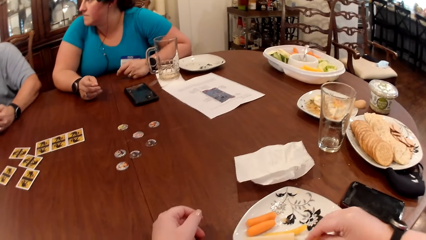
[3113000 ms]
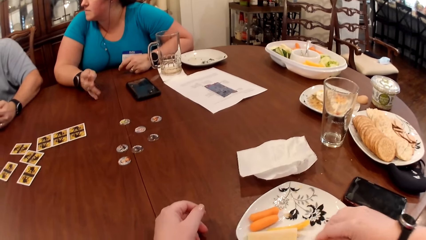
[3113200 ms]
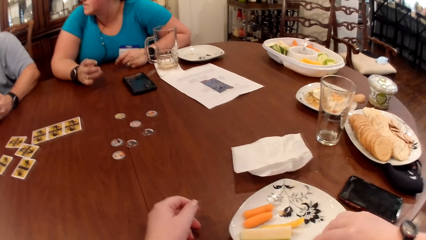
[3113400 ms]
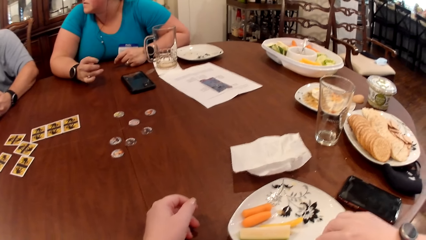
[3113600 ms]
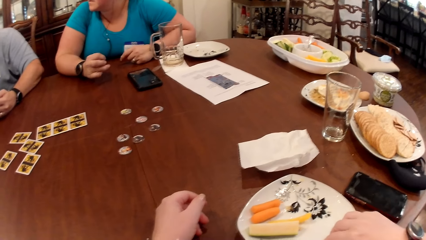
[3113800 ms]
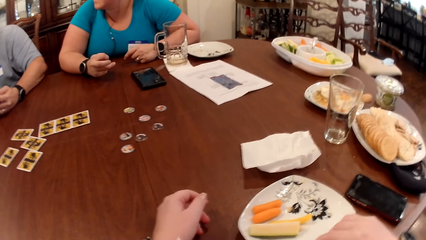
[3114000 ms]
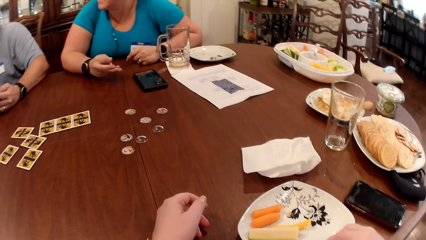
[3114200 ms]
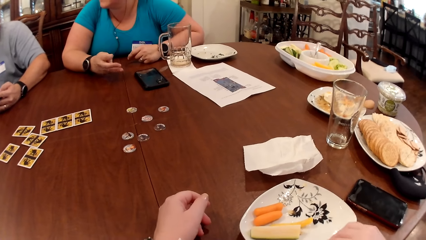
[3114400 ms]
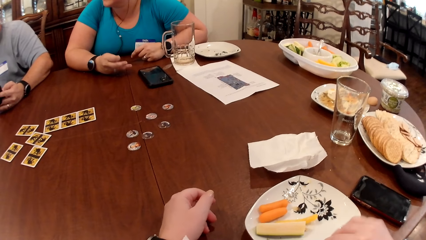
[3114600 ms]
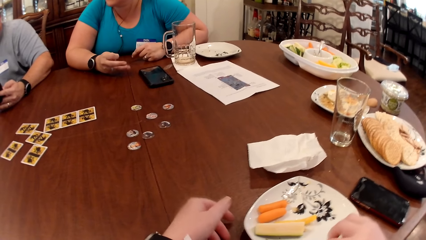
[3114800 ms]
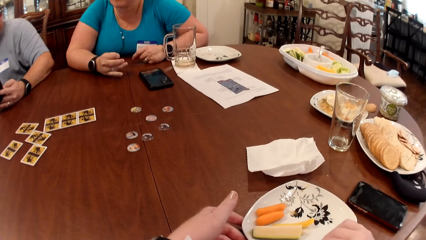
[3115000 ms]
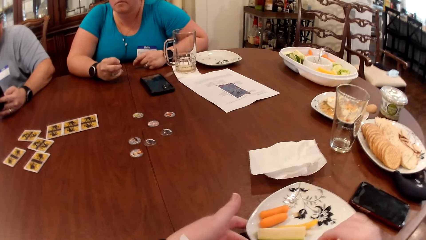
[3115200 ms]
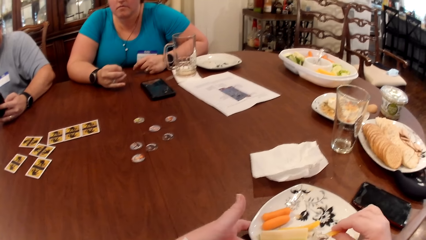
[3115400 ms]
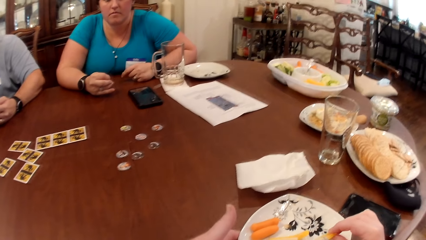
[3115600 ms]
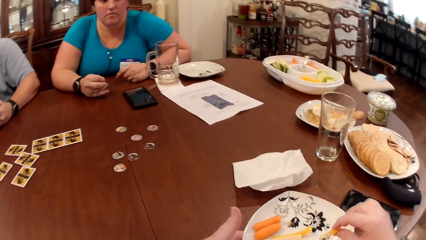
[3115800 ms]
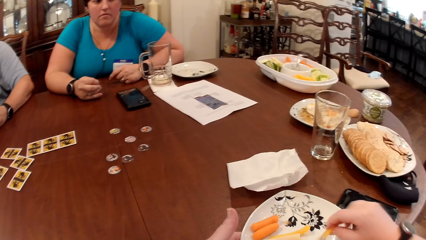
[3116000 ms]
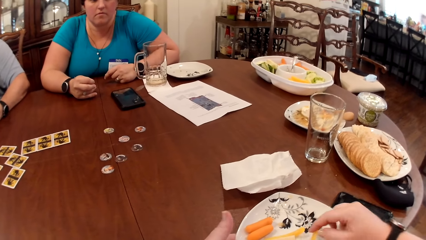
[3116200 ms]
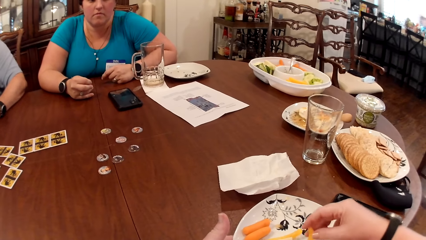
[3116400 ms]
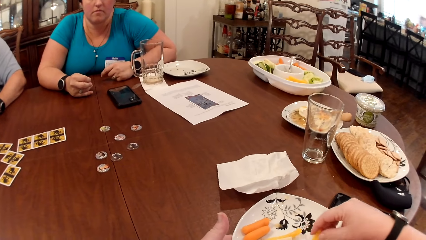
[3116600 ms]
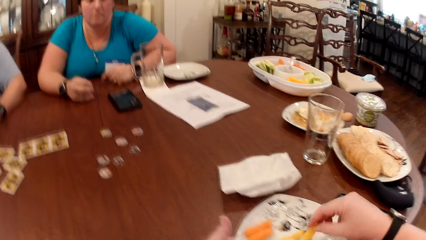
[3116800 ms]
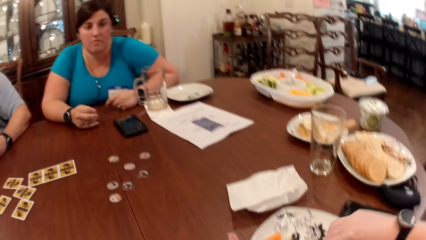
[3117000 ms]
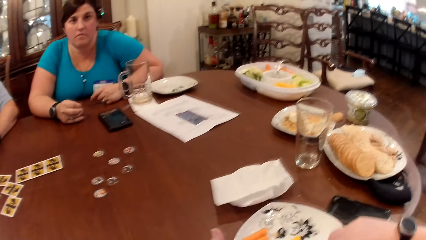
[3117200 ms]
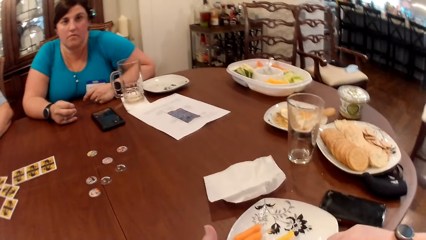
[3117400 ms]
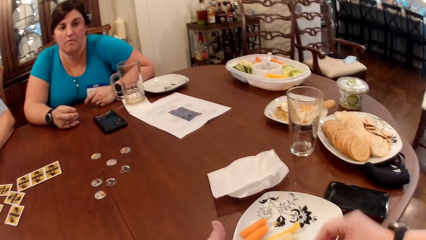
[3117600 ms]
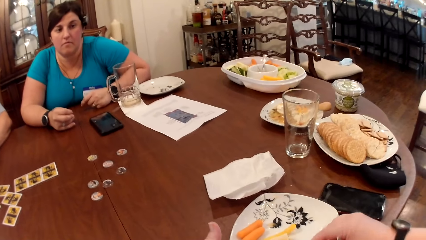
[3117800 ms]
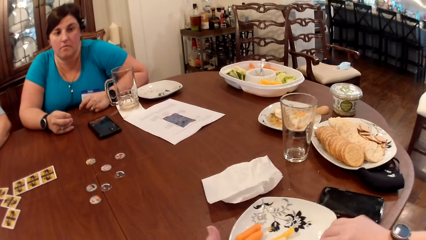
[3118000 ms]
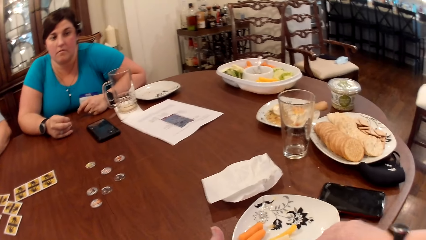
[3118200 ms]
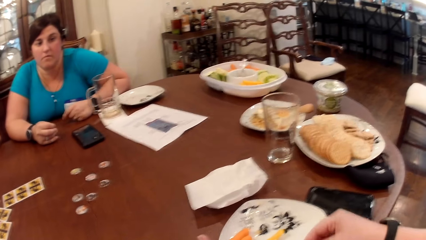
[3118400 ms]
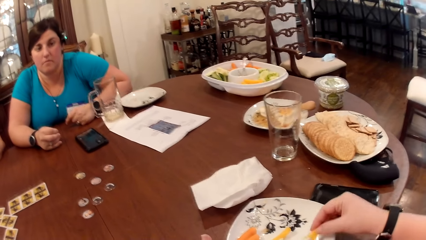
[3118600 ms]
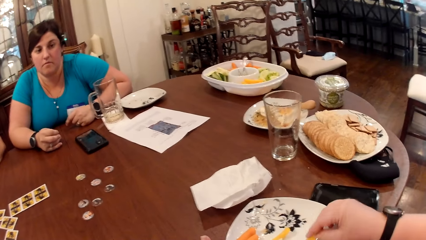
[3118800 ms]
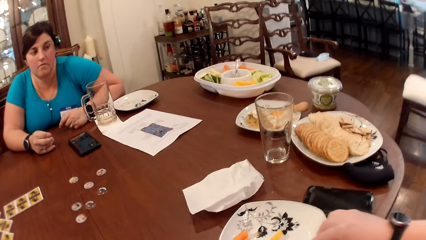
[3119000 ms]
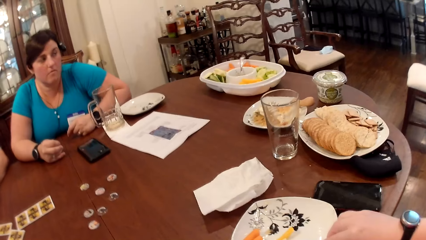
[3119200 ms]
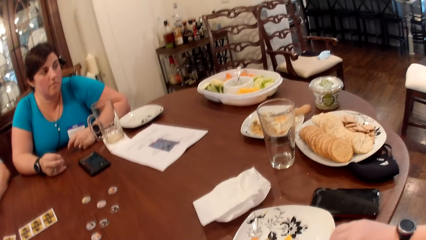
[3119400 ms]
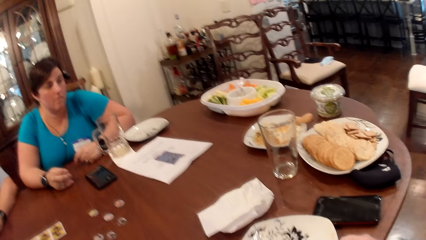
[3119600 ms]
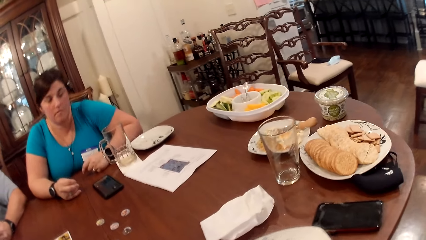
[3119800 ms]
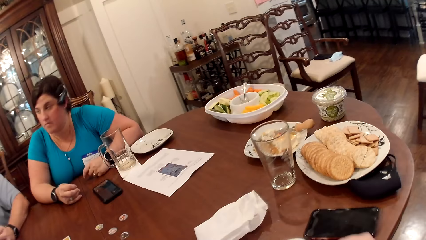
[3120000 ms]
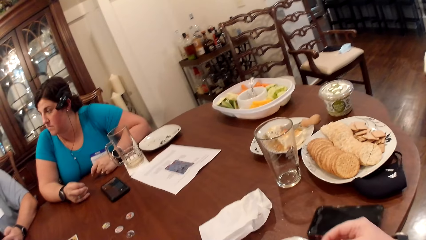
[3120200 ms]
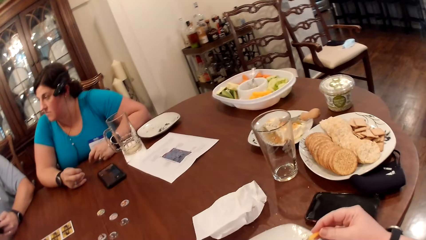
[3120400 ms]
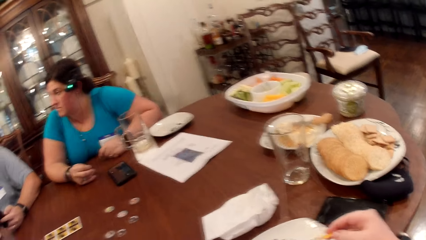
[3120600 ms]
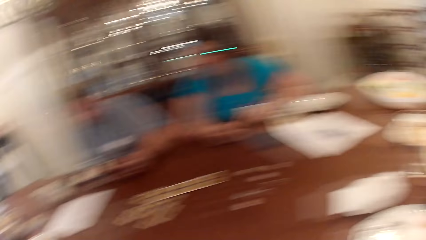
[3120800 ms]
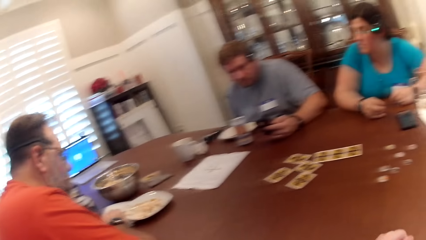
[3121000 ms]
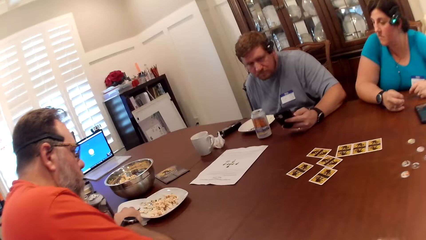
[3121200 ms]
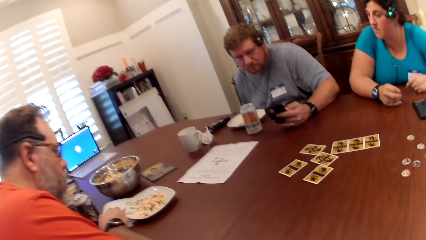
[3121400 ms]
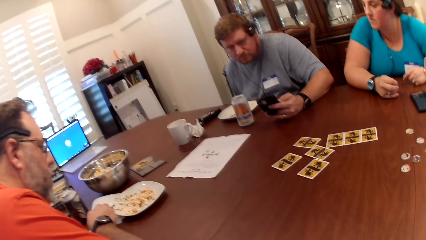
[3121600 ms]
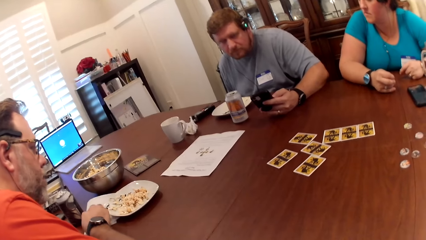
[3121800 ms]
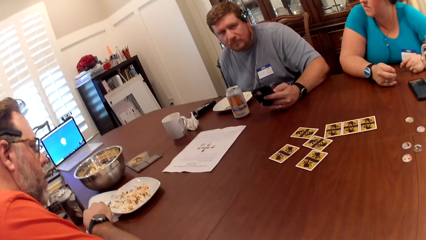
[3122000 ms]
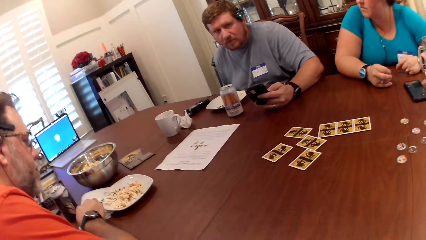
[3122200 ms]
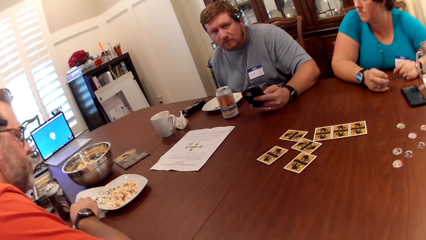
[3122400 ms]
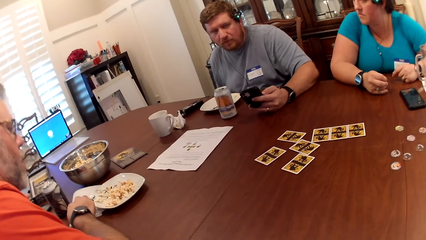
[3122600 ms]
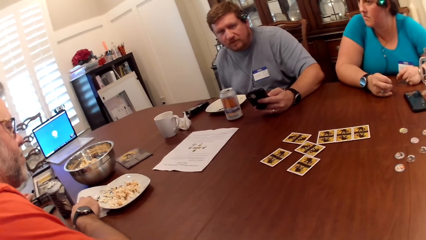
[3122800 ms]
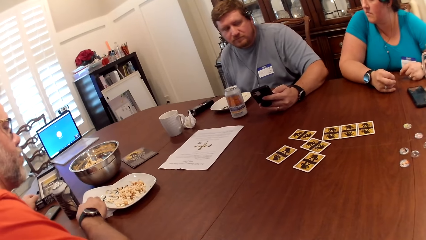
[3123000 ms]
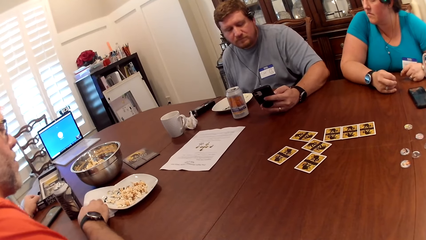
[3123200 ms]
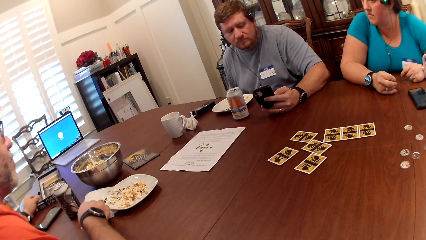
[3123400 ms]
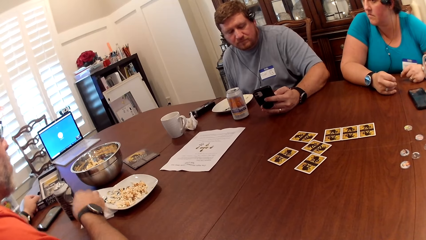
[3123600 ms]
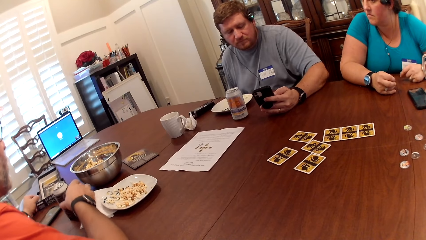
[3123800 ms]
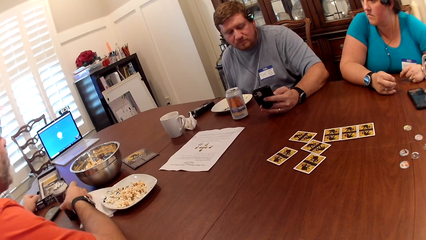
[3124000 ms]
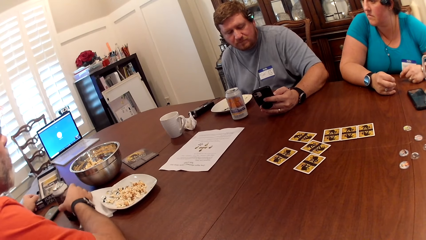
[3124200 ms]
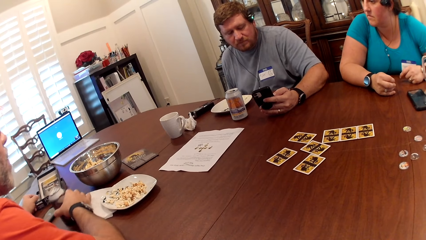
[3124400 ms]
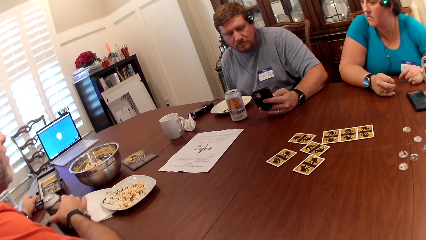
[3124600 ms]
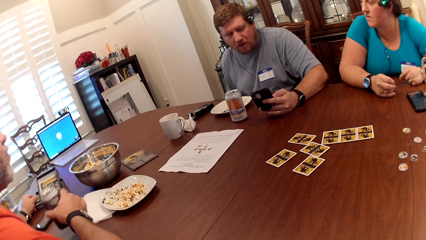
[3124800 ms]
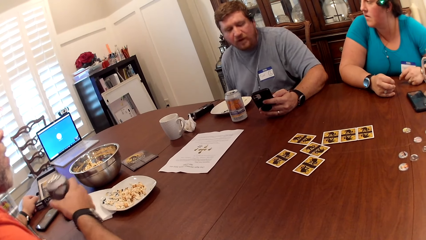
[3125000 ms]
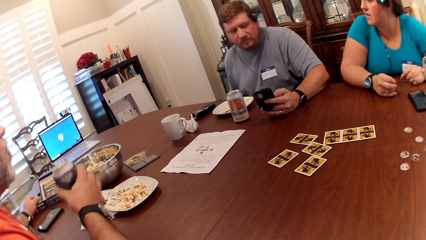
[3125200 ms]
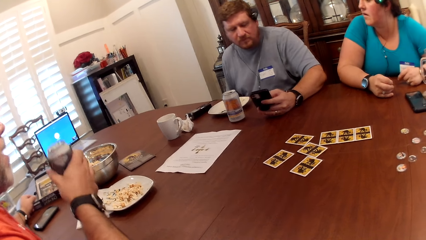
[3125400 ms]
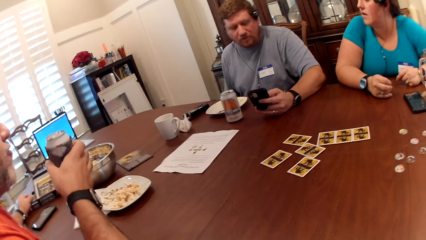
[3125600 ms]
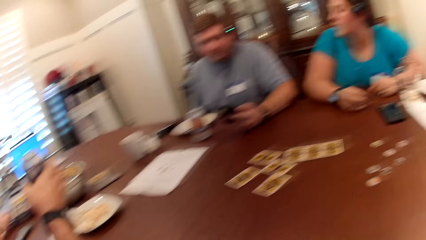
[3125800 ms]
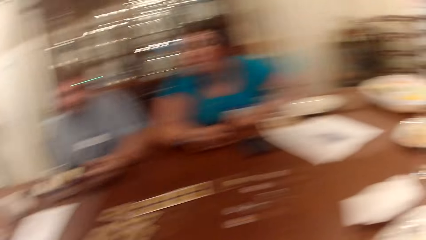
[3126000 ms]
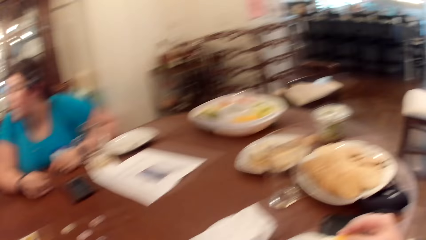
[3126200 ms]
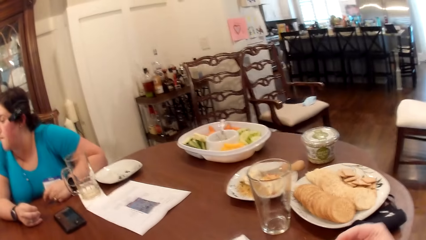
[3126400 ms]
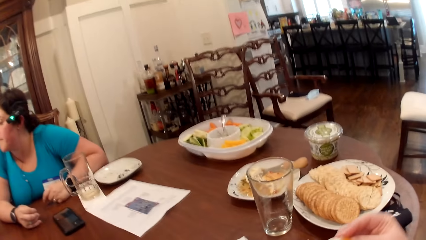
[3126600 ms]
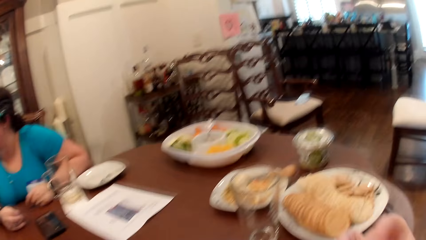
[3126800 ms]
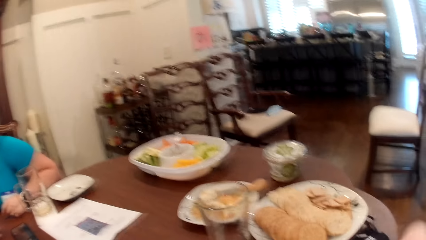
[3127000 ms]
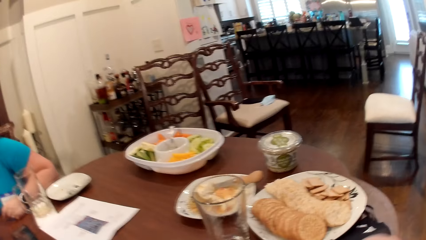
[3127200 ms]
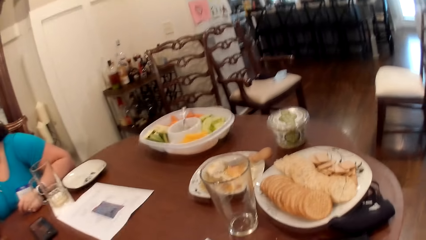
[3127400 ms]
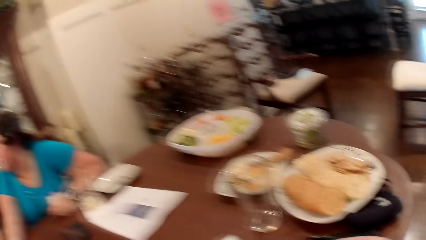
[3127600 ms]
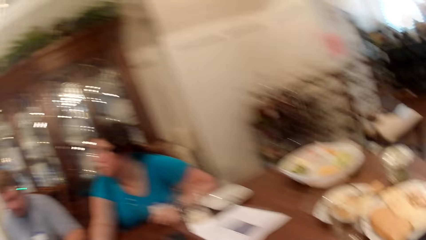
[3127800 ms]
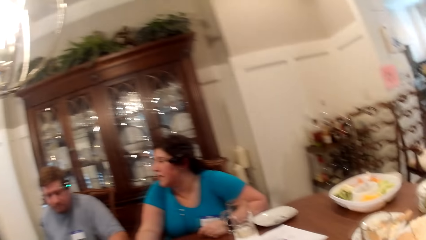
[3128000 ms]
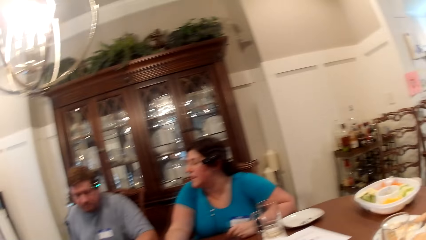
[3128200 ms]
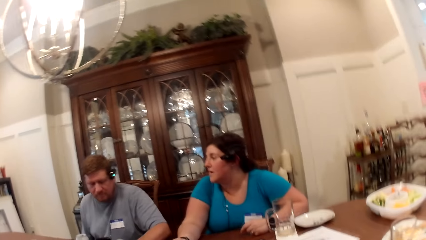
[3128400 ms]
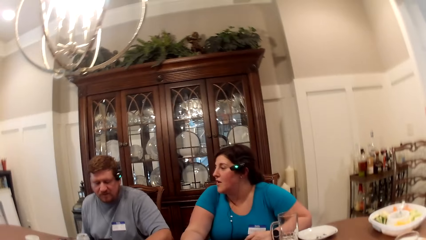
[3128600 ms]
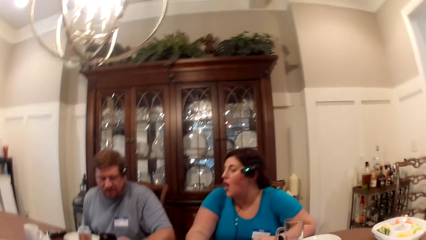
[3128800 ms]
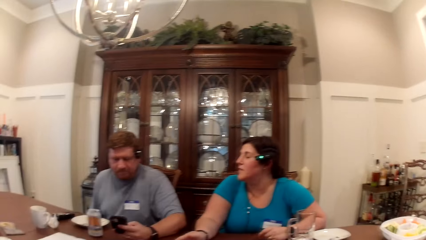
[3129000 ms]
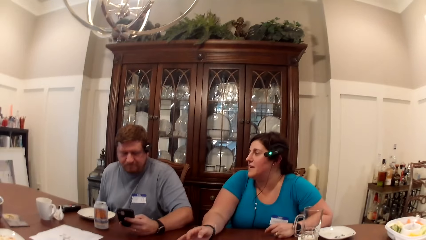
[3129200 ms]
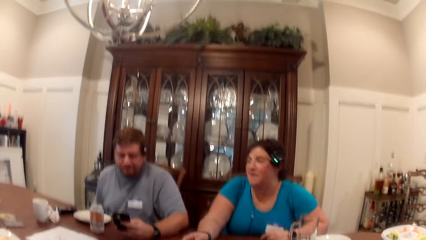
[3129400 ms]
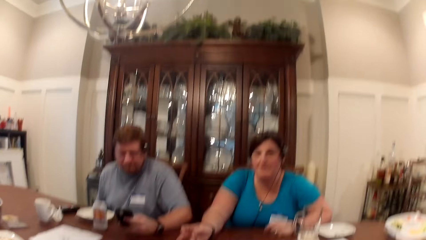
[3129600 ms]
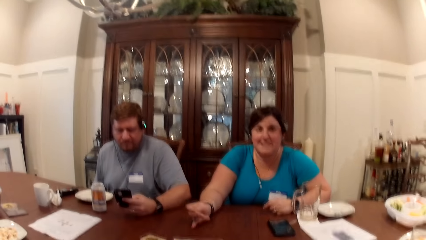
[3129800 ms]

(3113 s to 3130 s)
The camera wearer takes some cream on the plate with the pawpaw in his right hand. A man carries a can drink from the table with his right hand. The camera wearer looks around. A woman converses with the camera wearer, the first man and another man.
